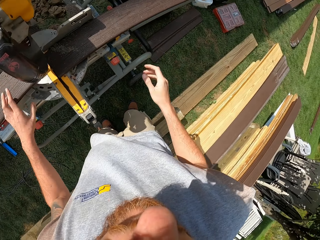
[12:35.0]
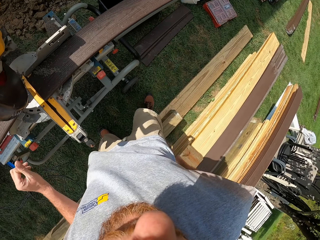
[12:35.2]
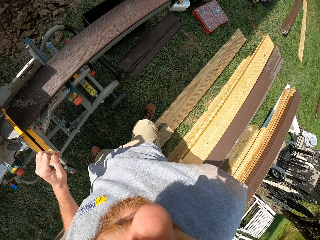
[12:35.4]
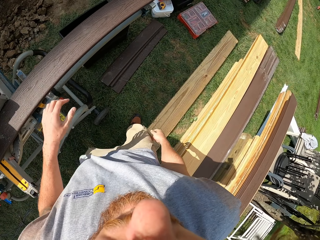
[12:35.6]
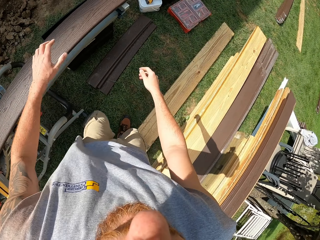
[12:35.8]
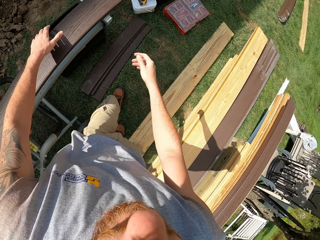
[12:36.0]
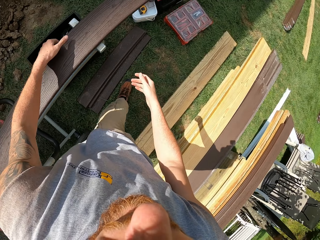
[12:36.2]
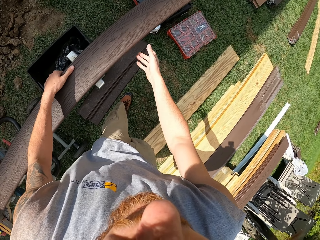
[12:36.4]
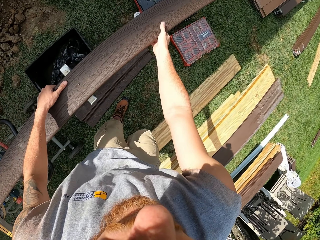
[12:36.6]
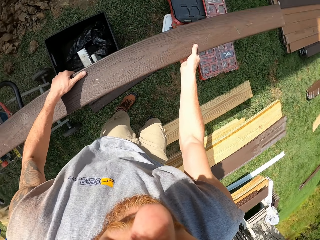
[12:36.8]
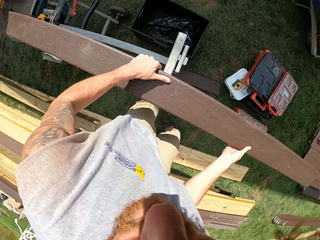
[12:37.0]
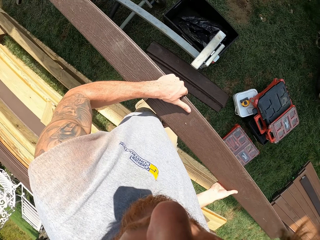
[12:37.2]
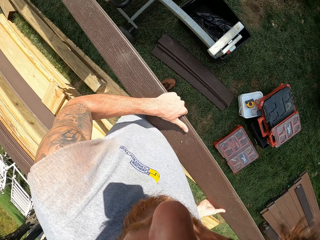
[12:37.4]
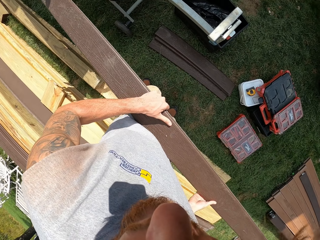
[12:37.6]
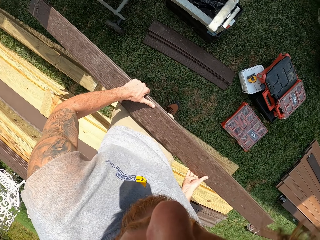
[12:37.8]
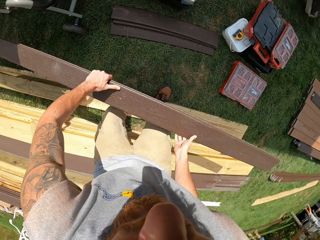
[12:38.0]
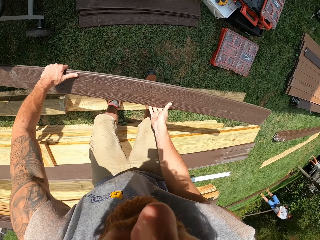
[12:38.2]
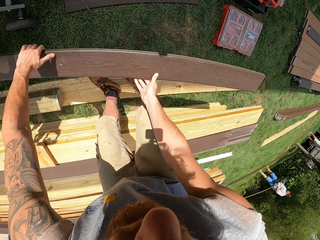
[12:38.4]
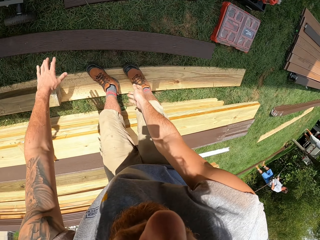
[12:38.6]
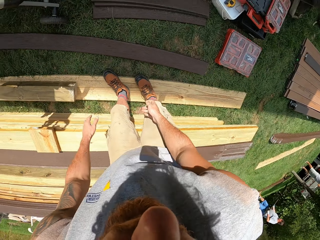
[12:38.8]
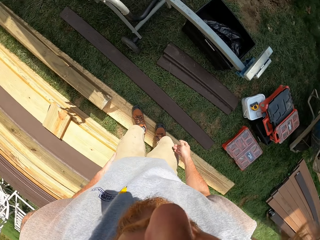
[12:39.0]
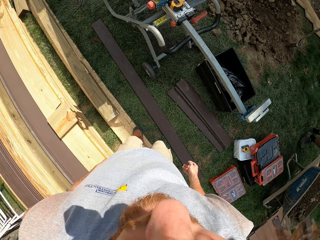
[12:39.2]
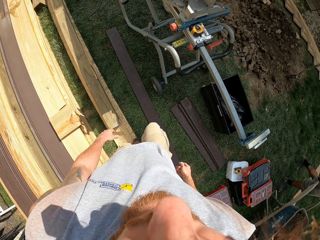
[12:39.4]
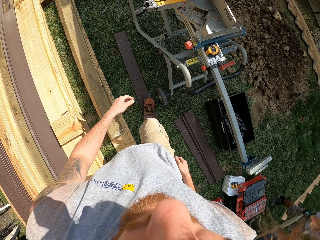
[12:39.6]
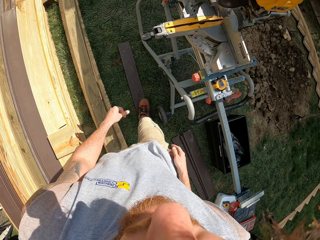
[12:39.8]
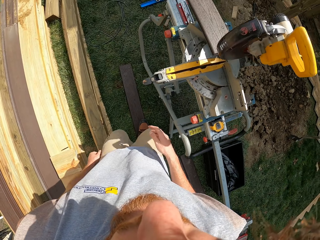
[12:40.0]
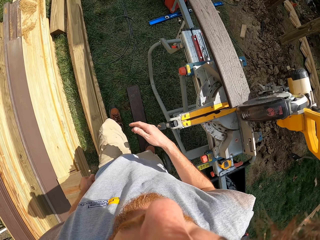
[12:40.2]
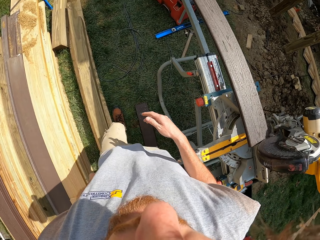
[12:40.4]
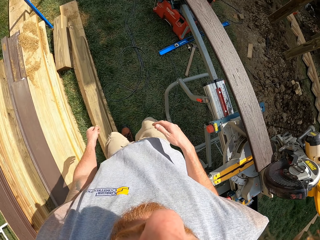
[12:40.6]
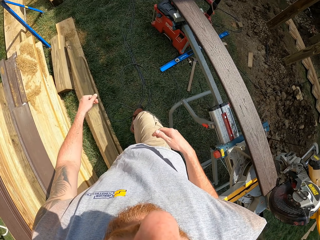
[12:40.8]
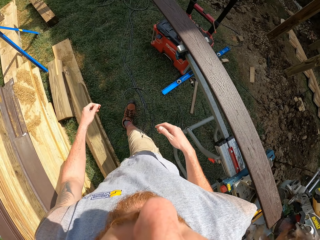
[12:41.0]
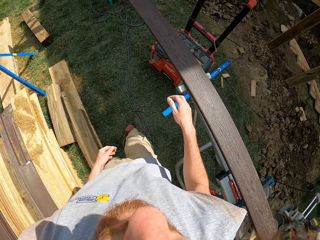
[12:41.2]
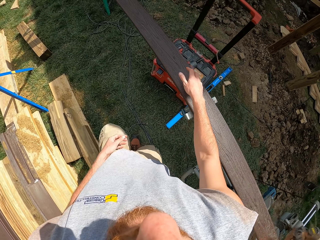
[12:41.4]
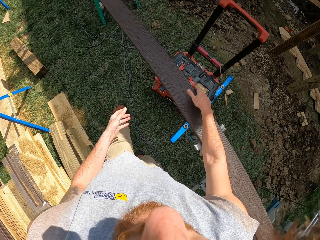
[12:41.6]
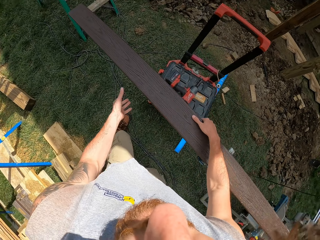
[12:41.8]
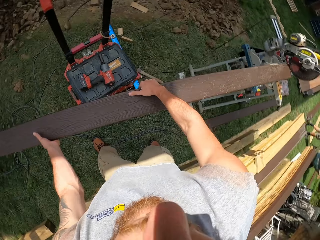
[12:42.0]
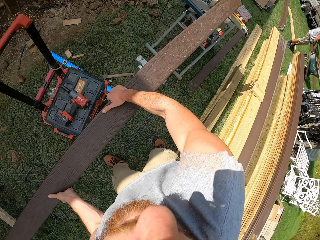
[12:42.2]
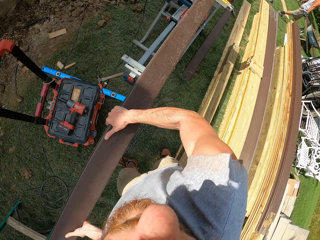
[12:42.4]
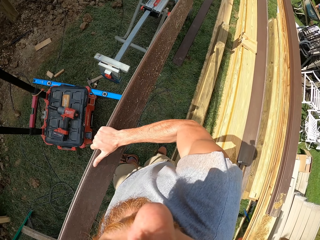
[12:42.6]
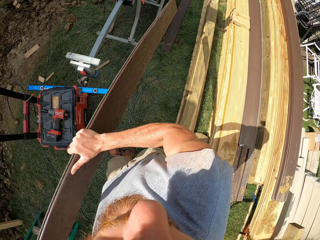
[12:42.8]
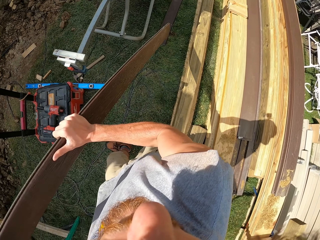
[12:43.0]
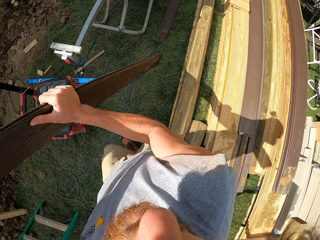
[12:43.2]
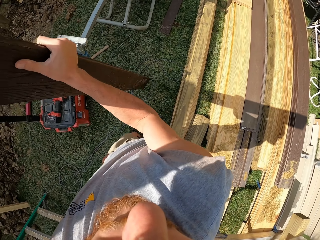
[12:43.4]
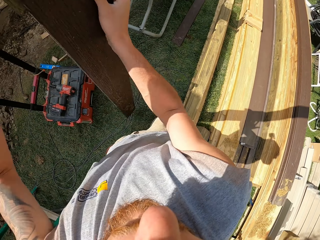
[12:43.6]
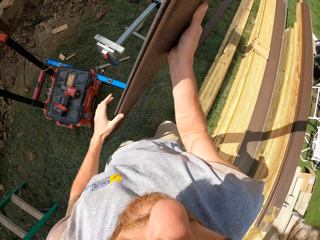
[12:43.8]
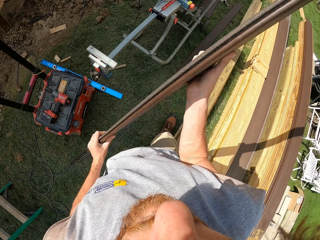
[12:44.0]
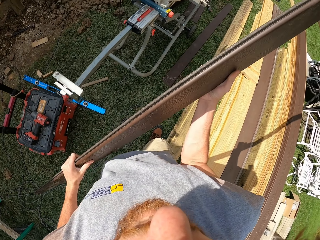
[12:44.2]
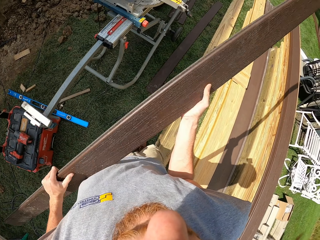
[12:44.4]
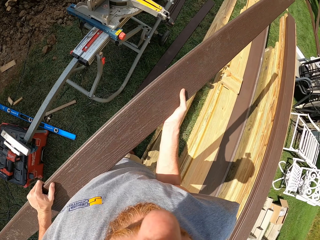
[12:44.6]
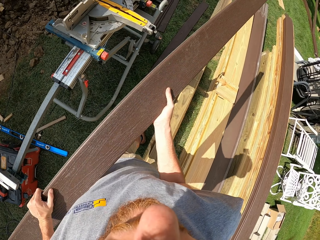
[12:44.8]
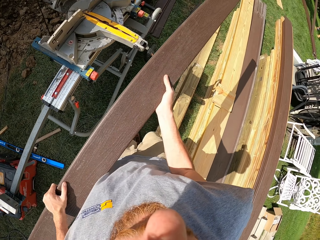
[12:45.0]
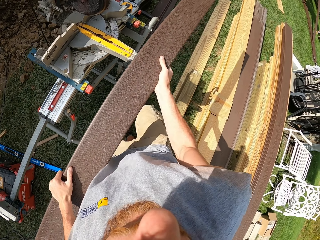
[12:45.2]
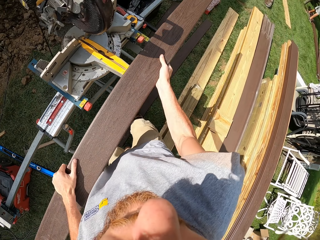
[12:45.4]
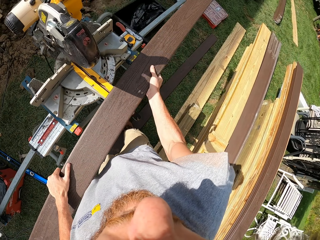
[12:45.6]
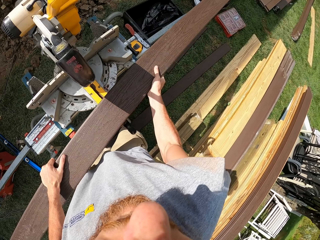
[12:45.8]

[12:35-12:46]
The camera wearer walks around. They carry a timber with hands. They put the timber on the ground. They walk around. They pick up the wood. They carry the timber with hands. They turn the wood. They walk around.

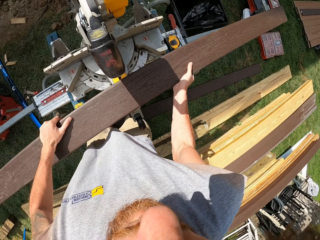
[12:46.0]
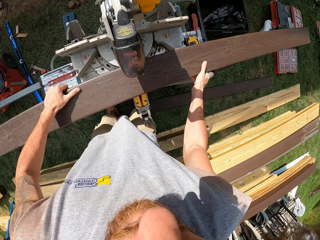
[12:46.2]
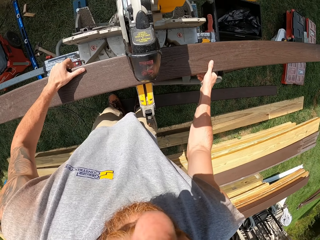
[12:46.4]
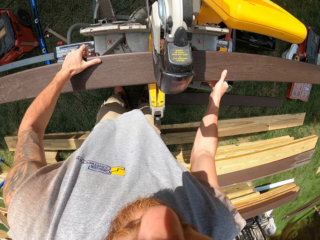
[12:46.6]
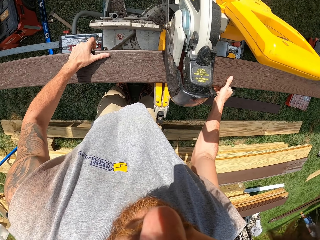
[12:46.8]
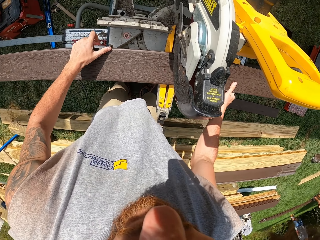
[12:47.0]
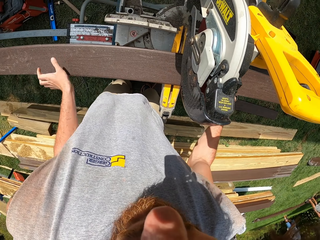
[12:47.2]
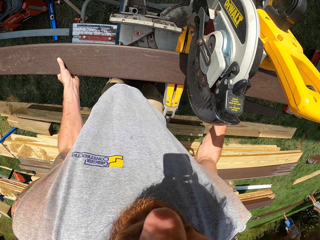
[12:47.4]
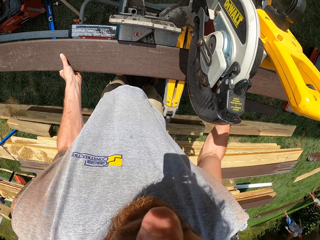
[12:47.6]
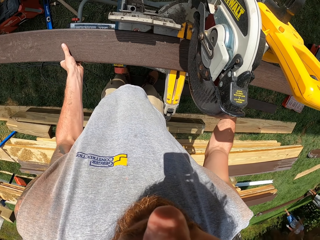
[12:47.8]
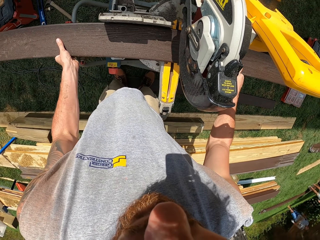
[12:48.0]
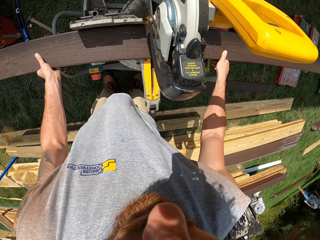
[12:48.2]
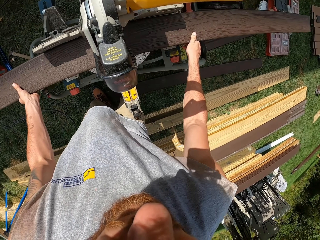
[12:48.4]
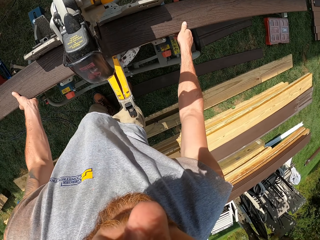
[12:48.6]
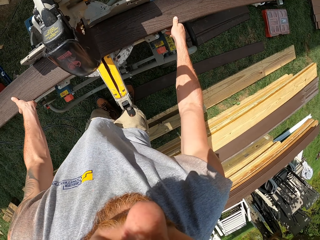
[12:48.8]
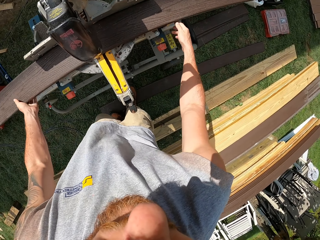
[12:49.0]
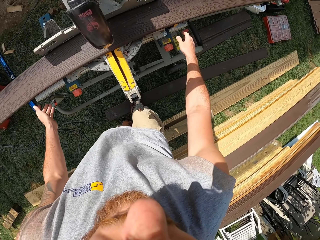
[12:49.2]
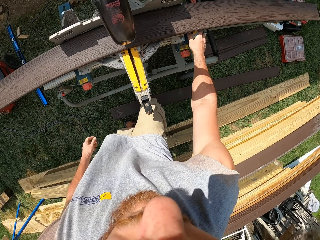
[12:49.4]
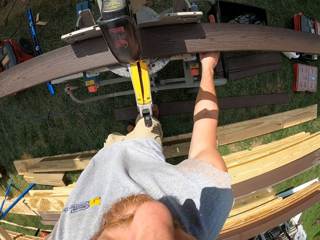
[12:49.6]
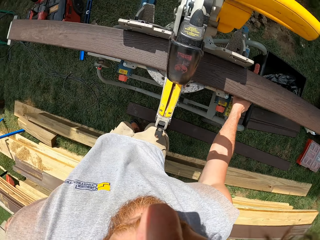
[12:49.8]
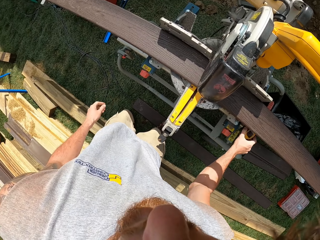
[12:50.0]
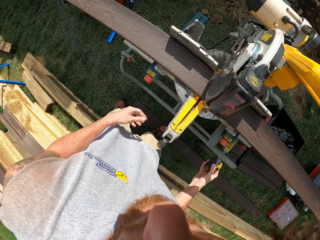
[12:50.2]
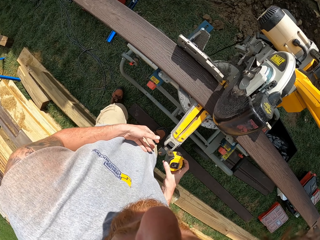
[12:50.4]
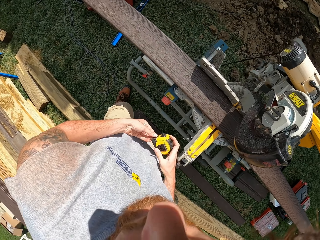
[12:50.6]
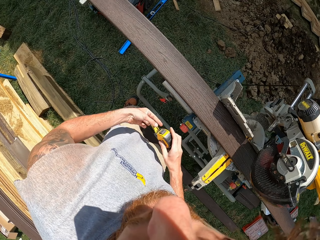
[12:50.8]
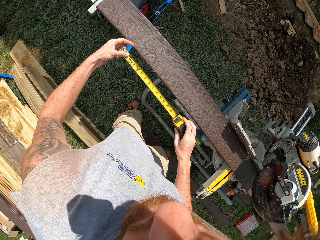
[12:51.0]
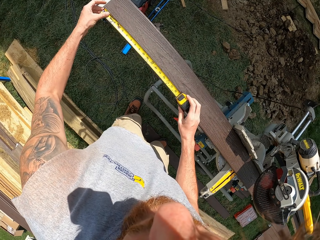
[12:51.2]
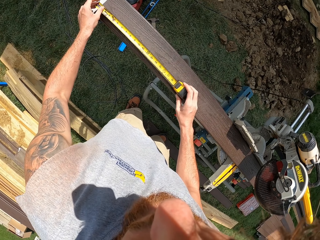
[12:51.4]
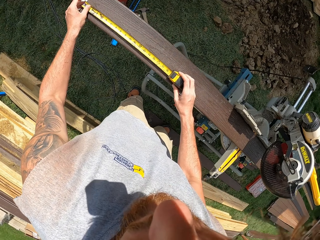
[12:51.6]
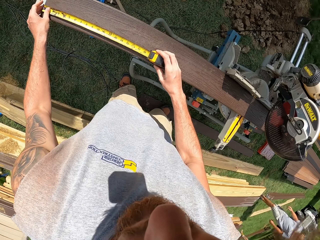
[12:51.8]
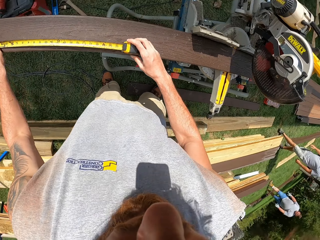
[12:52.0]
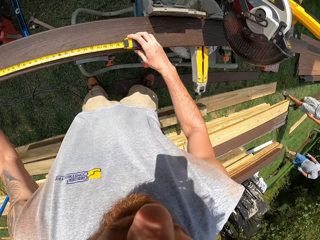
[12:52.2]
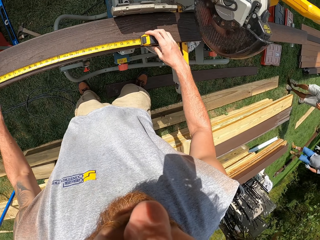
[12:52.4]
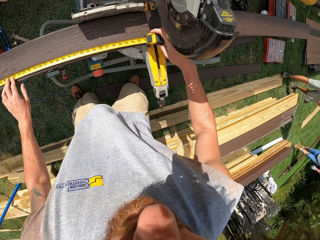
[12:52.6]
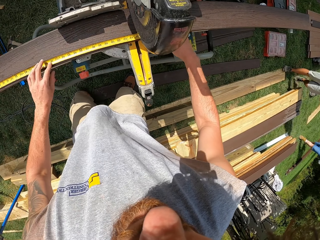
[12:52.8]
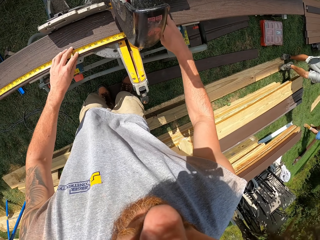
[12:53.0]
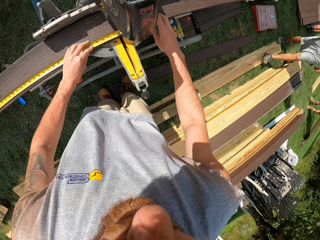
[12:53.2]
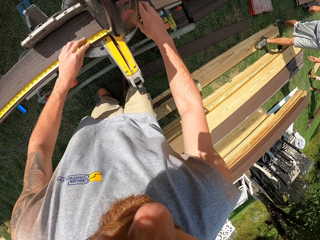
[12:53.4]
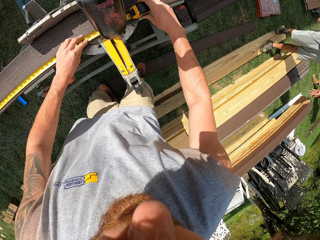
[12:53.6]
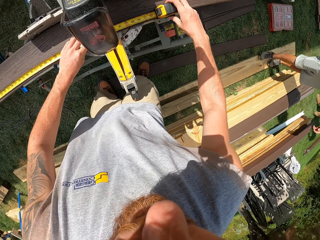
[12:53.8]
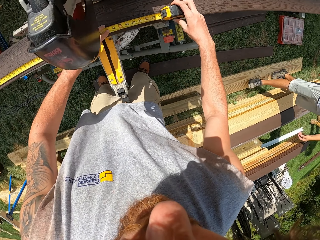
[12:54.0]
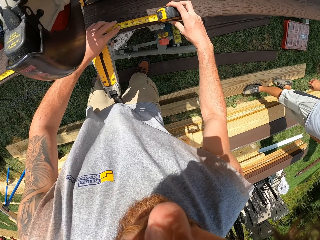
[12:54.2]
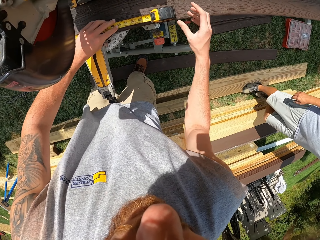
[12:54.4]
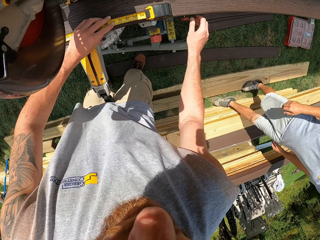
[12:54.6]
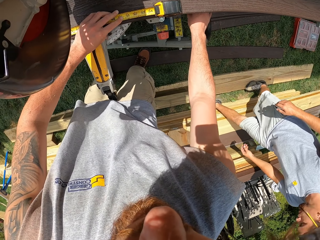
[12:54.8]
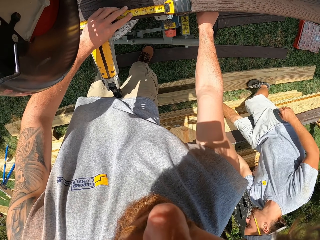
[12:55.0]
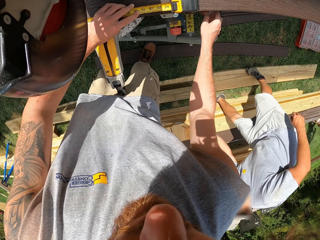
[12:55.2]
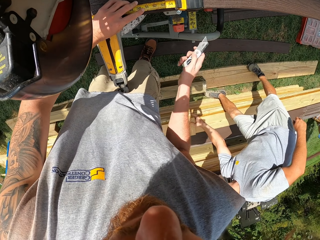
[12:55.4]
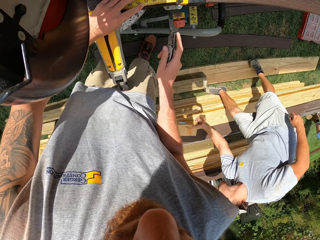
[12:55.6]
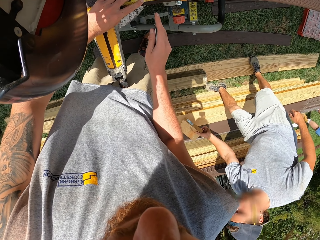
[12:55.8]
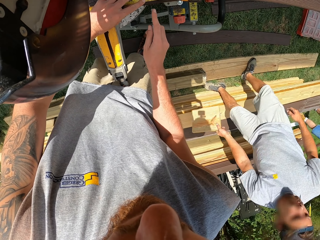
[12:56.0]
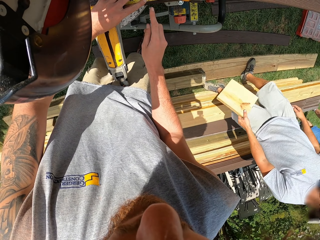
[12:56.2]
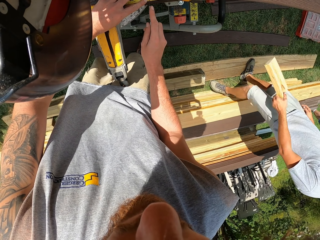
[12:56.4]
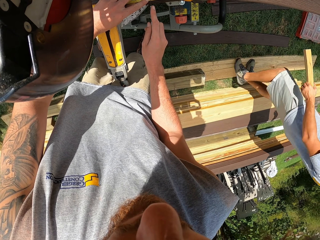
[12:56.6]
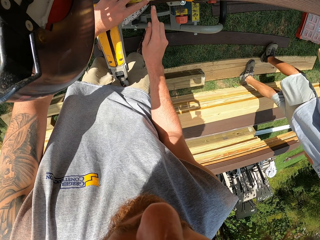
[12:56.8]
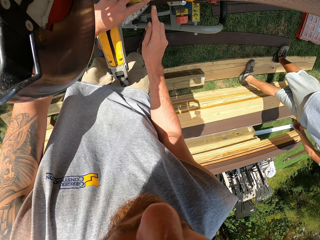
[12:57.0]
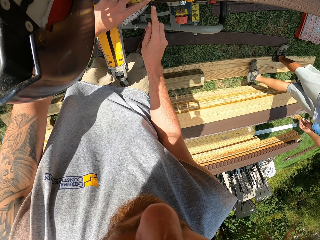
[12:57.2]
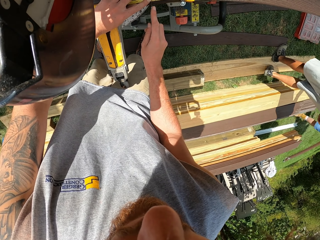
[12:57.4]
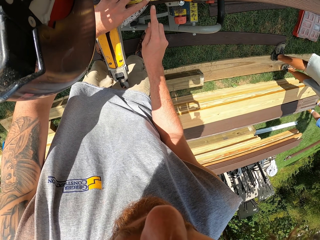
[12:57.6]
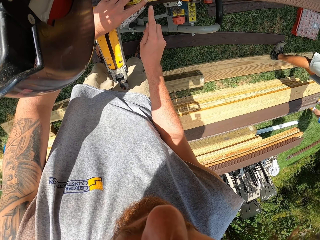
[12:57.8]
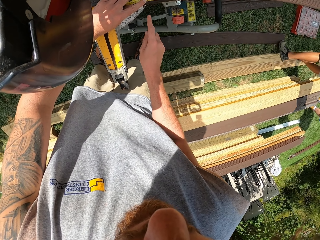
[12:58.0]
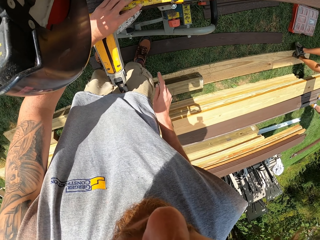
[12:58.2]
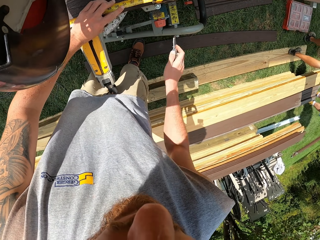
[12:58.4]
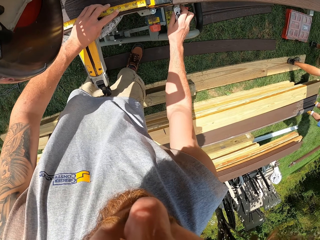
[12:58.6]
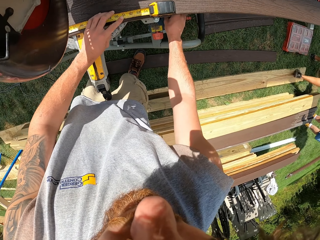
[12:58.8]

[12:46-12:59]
The camera wearer puts a timber on a cutting machine or circular saw. They move the wood on the circular saw. They cut the timber with the cutting machine. They pick up a hand measuring tape or tape measure. They pull the tape measure. They measure the timber. They pick up a marker knife. They put a mark in the timber.
